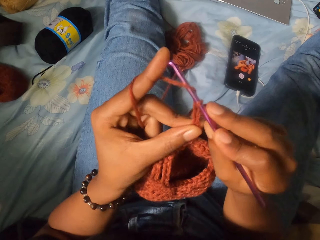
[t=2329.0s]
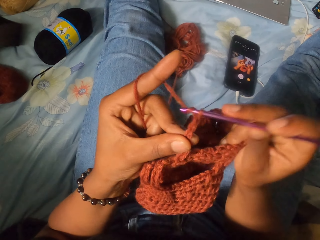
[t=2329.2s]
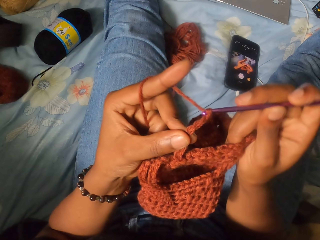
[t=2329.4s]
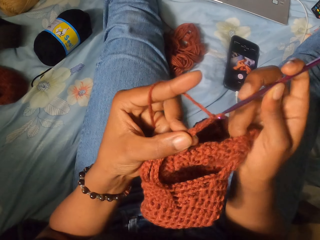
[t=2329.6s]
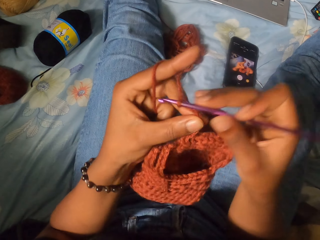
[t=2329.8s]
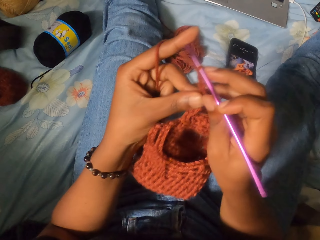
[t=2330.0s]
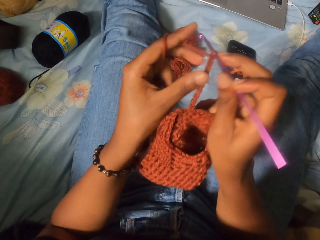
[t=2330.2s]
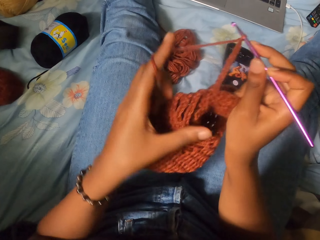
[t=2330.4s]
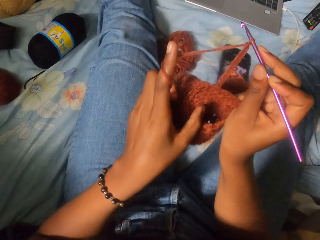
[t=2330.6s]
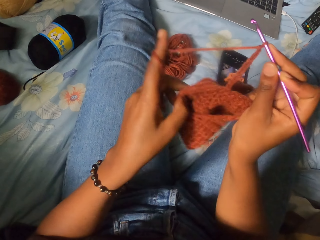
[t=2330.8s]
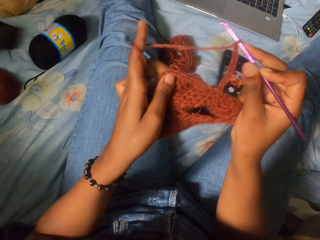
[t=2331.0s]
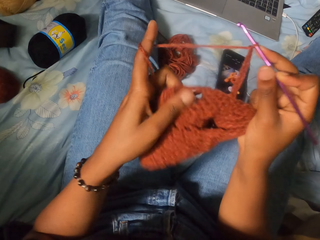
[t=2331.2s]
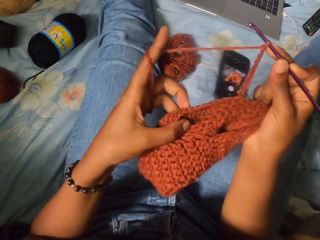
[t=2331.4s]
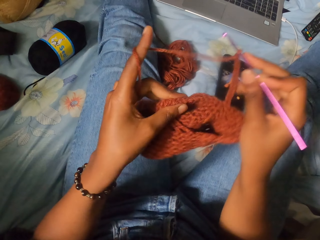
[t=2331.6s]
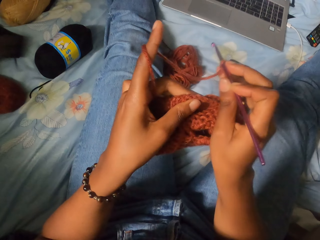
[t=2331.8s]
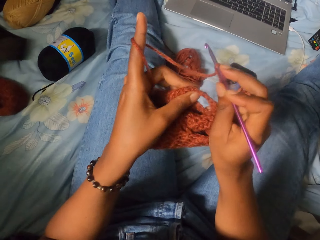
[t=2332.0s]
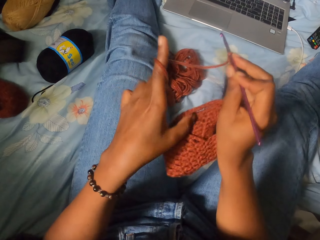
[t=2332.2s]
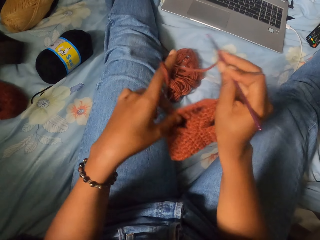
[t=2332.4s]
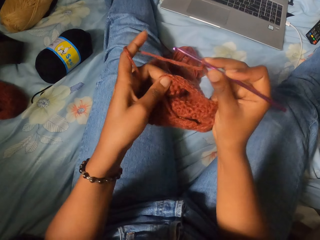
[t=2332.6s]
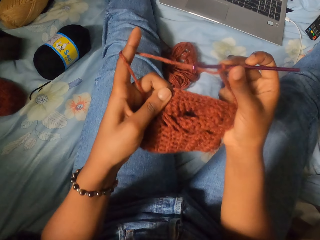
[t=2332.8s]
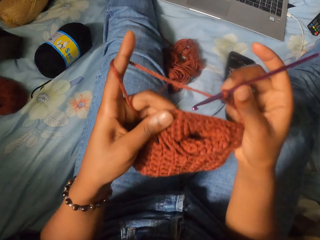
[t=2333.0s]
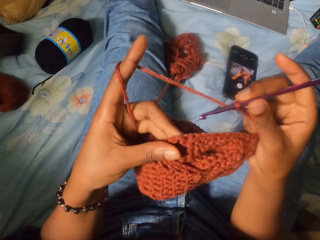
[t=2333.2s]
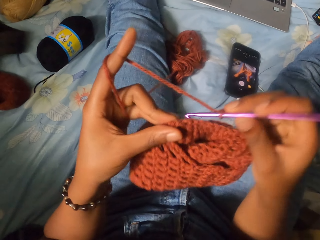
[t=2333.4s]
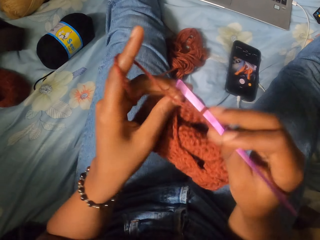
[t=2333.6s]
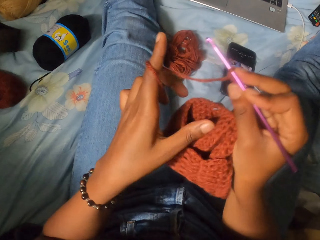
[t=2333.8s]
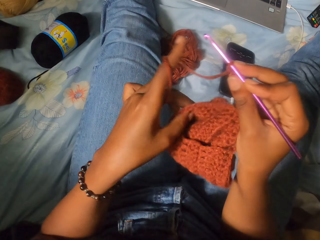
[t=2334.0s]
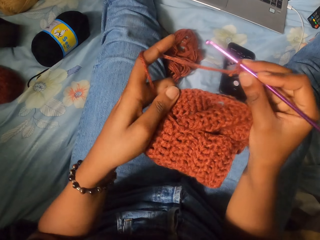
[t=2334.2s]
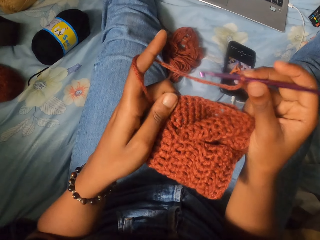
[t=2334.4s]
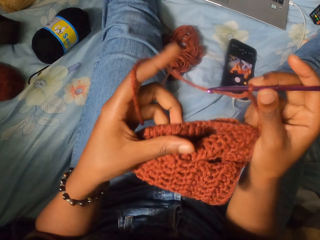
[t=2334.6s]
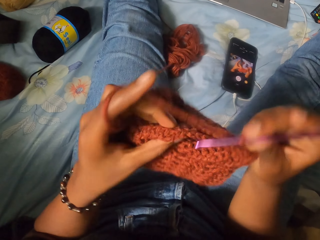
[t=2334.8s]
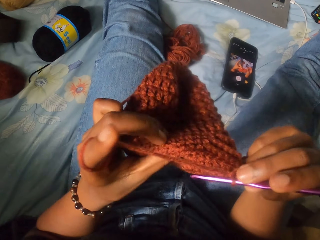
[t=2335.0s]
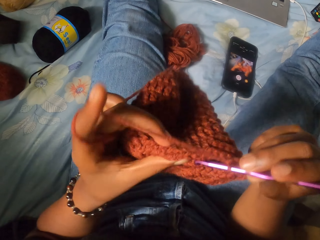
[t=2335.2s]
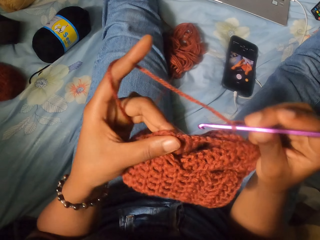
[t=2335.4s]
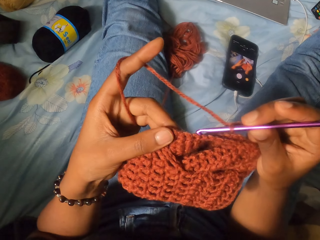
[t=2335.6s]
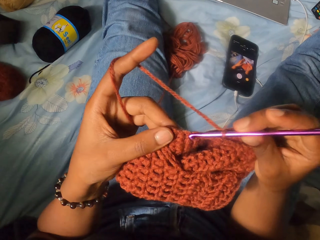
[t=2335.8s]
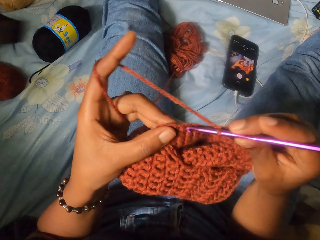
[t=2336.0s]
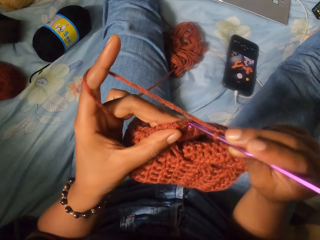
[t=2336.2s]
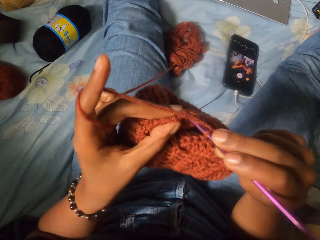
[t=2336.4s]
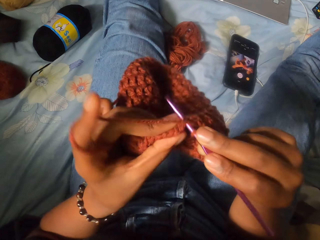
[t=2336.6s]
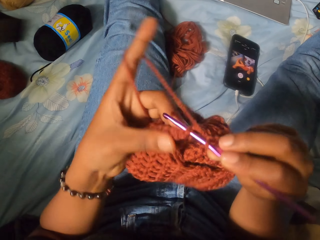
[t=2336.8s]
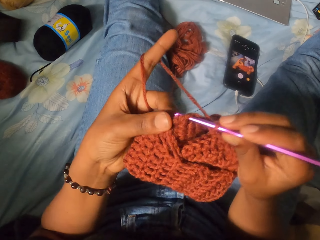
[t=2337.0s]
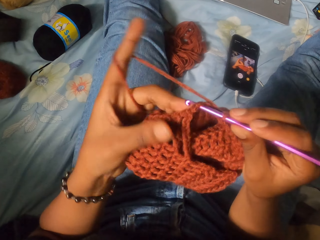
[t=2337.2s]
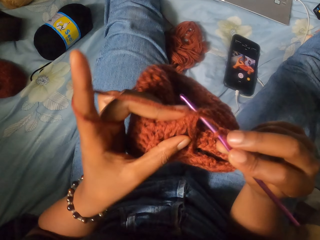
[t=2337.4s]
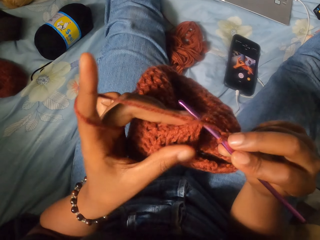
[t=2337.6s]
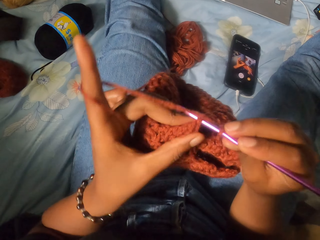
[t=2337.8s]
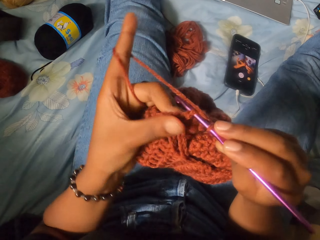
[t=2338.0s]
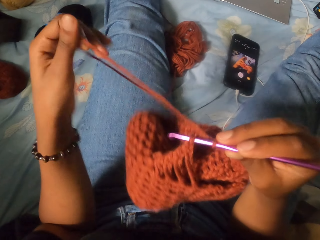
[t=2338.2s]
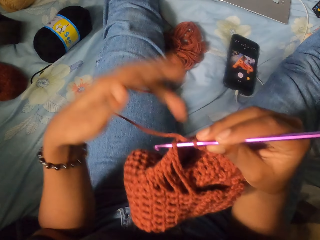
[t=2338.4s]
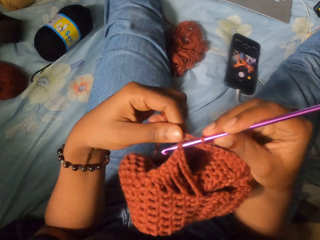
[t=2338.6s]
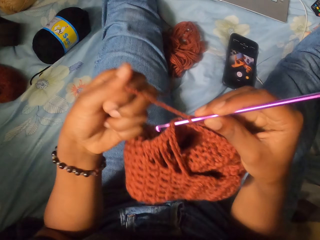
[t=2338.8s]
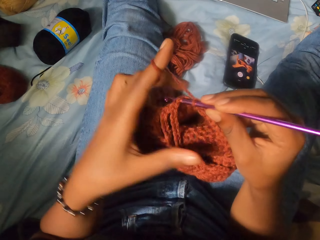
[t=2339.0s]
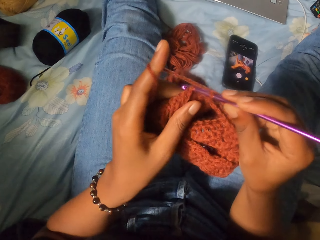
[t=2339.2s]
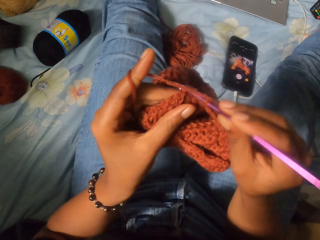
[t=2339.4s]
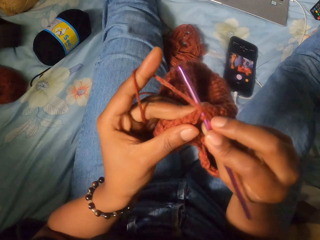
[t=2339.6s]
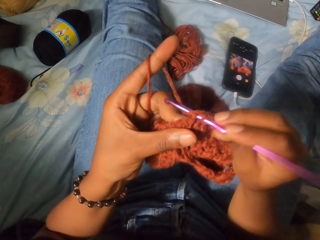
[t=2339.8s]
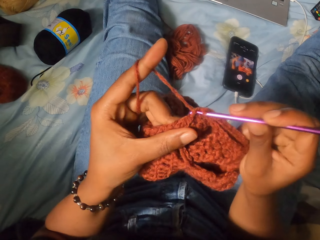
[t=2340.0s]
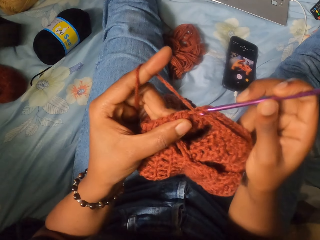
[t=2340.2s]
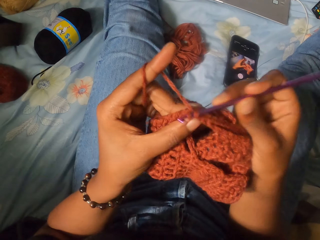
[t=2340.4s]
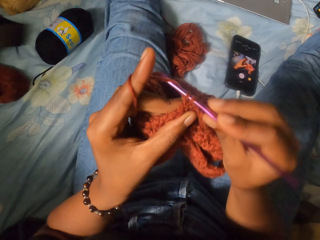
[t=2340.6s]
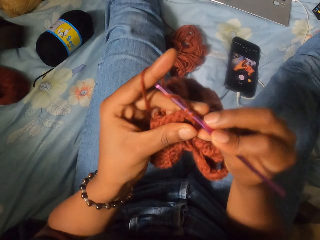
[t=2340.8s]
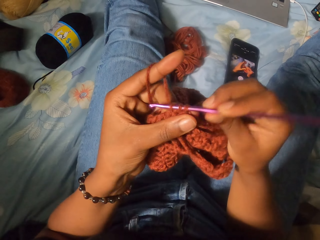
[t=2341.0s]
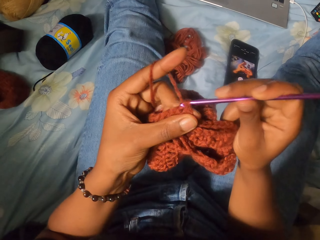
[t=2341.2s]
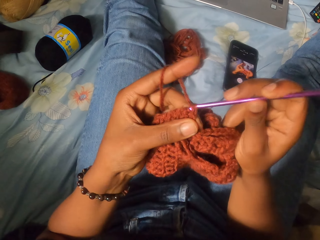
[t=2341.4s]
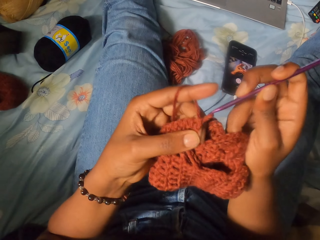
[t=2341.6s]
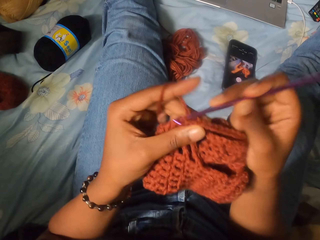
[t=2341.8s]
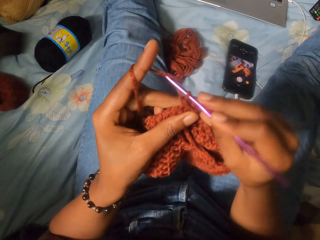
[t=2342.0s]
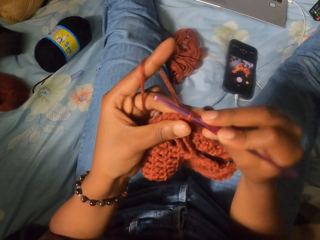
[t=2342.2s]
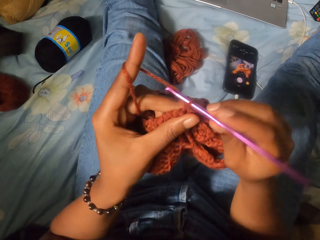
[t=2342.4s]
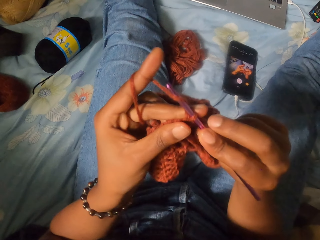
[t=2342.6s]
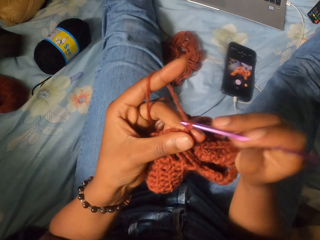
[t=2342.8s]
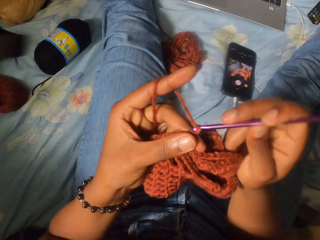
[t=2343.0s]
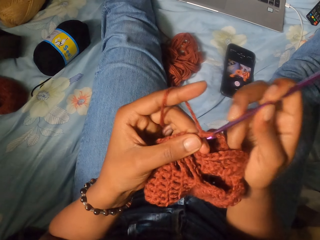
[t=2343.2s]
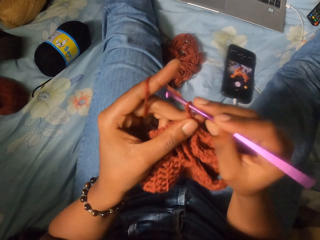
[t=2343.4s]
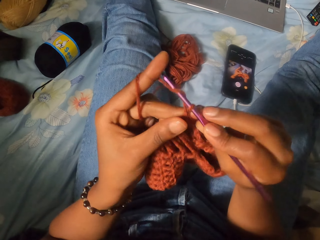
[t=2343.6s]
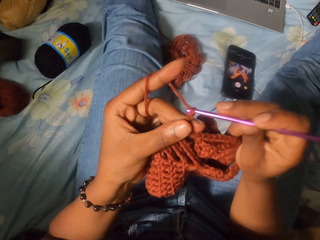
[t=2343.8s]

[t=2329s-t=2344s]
The camera wearer adjusts the yarn craft with her left hand. She holds the crochet. She crochets the yarn craft with the spun thread and crochet hook in her right hand. She loops the spun thread around her left hand. She crochets the yarn craft with the spun thread and crochet hook in her right hand.

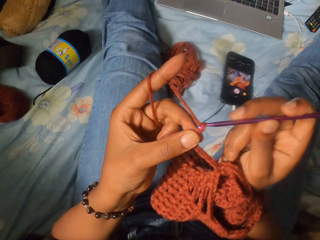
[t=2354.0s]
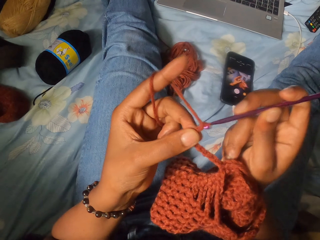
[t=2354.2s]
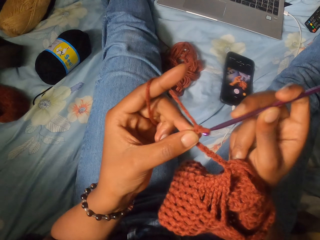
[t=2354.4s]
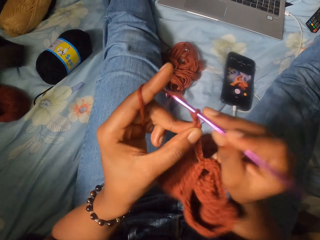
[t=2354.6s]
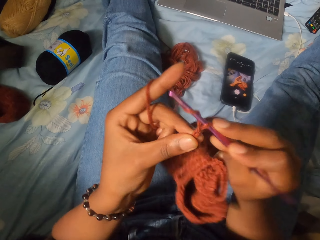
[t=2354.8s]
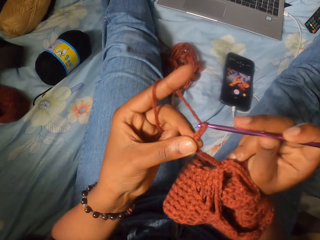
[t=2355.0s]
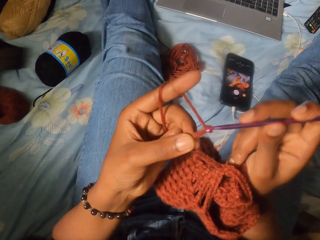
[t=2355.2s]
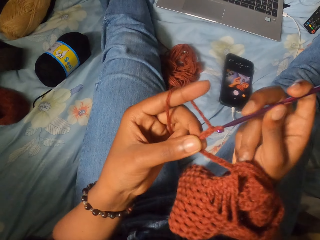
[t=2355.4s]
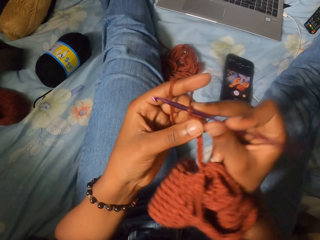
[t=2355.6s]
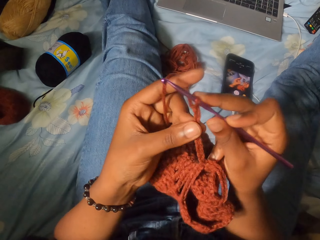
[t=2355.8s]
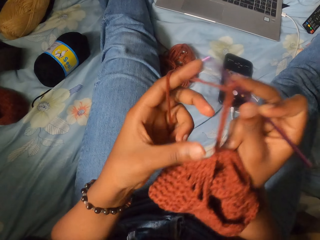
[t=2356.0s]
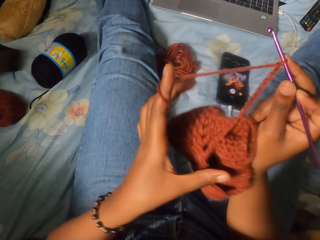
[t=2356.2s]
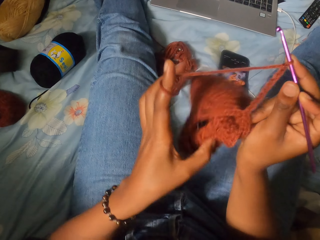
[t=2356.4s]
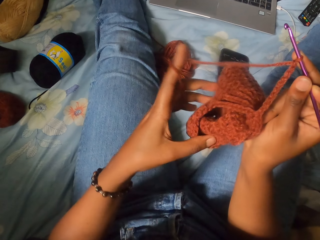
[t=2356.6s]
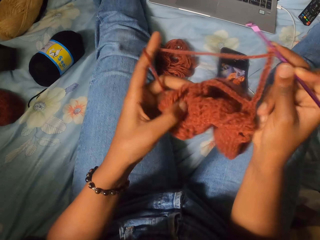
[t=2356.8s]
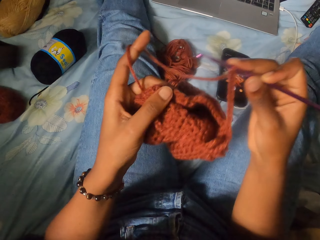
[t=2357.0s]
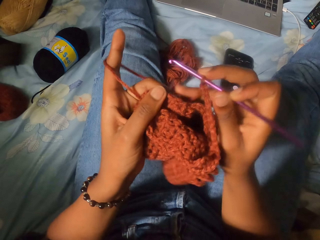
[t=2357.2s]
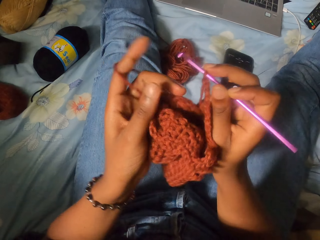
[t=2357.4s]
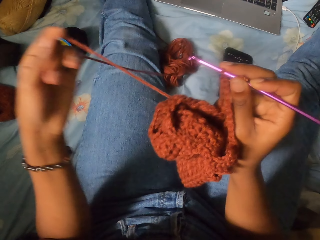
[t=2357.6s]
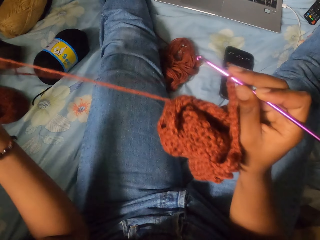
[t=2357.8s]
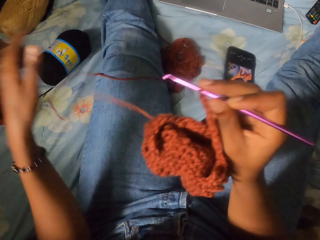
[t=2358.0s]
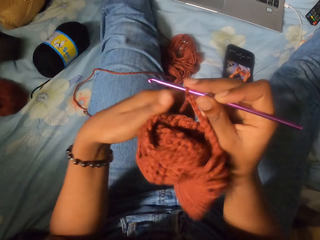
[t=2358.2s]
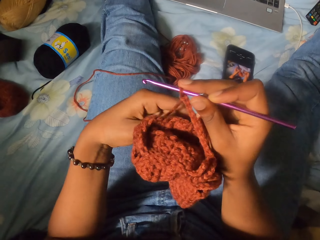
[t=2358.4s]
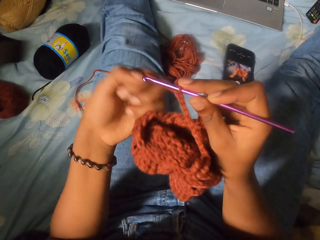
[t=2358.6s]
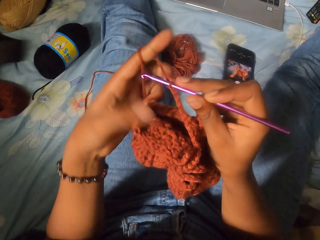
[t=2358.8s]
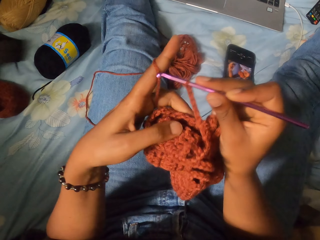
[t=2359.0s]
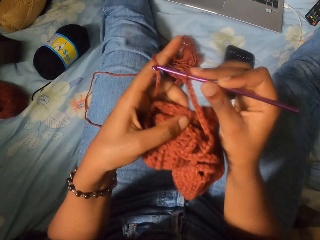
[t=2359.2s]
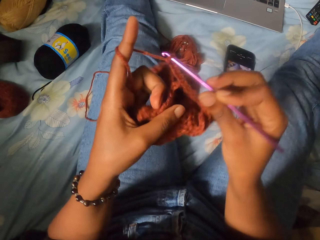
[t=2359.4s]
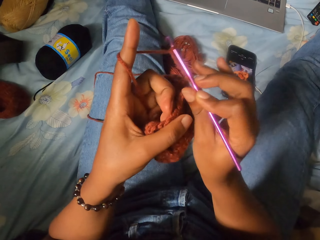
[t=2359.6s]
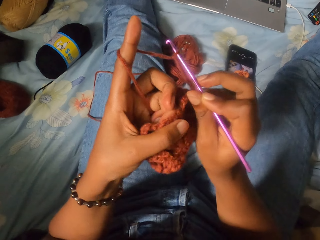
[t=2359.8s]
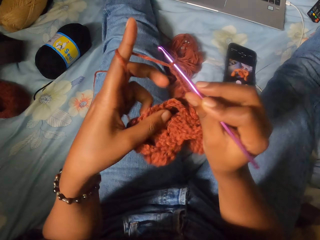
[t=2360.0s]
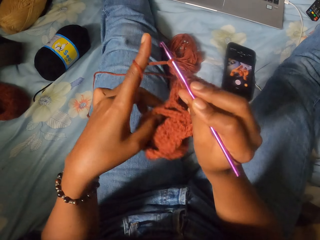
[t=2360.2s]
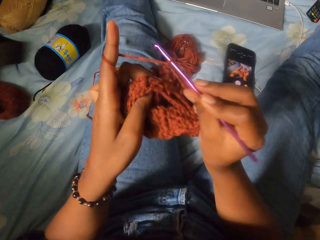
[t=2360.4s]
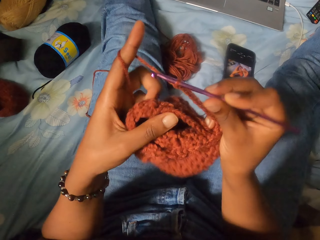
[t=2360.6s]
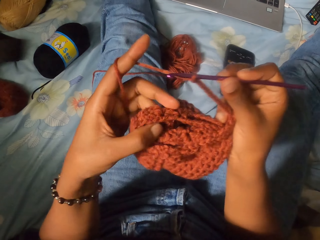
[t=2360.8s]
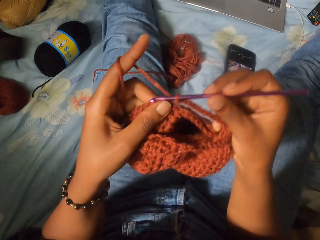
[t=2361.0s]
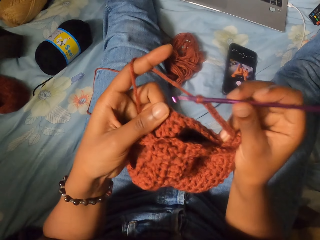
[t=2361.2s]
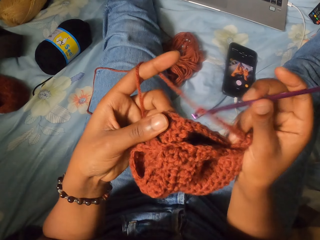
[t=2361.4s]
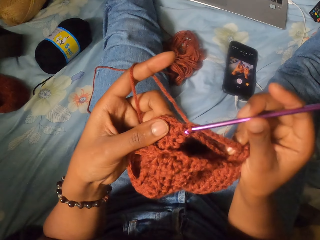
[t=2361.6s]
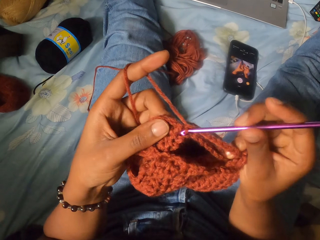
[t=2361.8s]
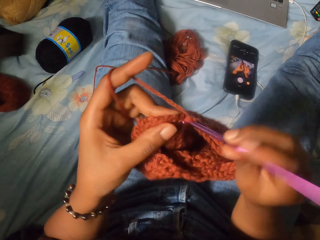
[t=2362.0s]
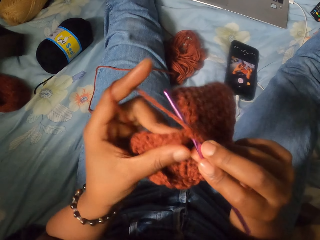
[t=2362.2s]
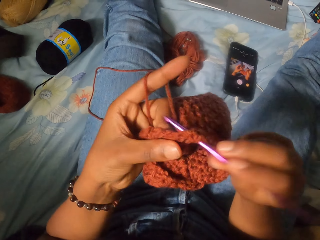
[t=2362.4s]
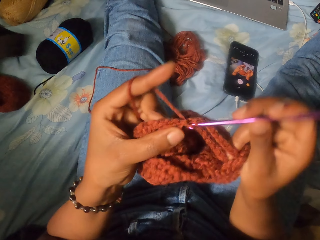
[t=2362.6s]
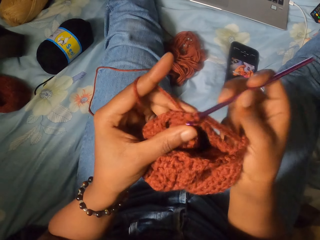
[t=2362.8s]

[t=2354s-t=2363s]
The camera wearer adjusts the yarn craft with her left hand. She holds the crochet. She adjusts the spun thread with her left hand. She pulls the yarn. She loops the spun thread around her left hand. She crochets the yarn craft with the spun thread and crochet hook in her right hand.
